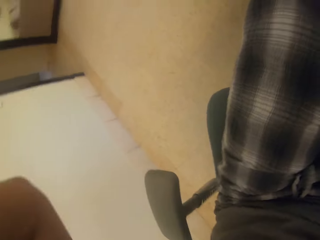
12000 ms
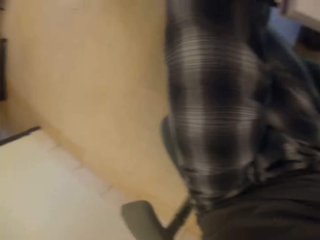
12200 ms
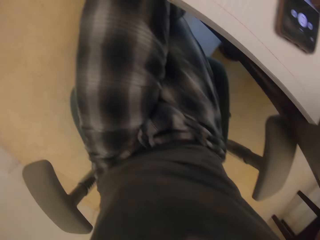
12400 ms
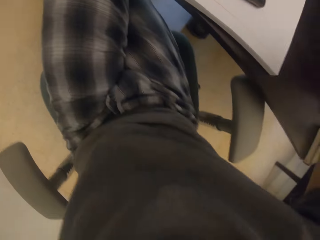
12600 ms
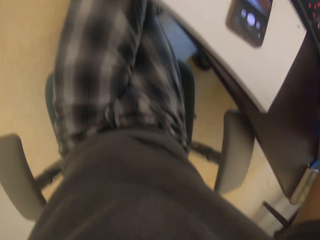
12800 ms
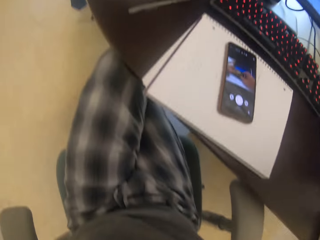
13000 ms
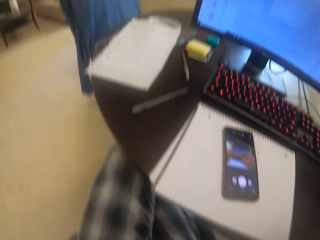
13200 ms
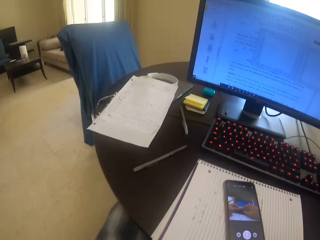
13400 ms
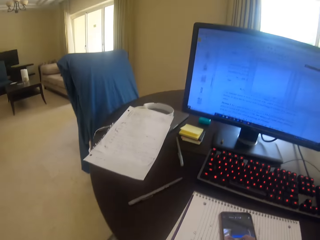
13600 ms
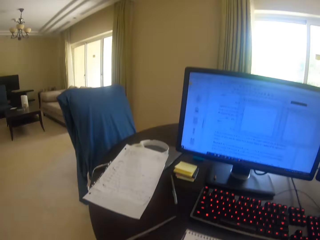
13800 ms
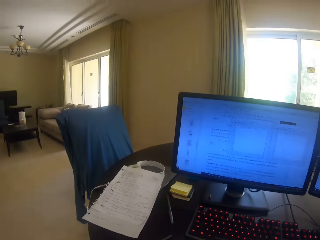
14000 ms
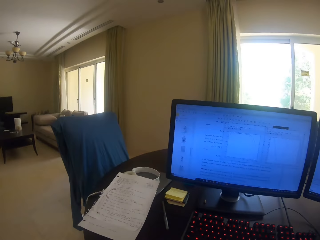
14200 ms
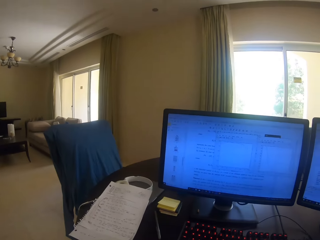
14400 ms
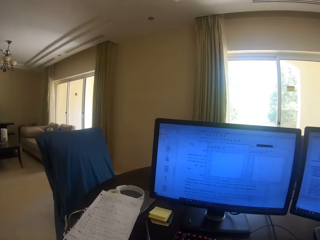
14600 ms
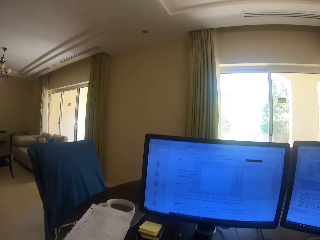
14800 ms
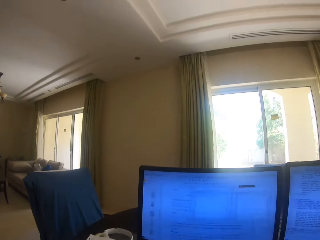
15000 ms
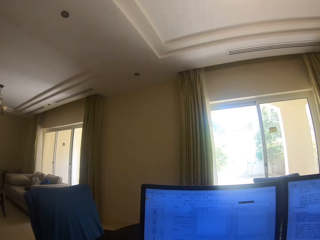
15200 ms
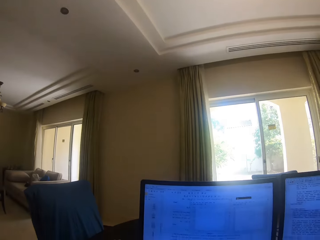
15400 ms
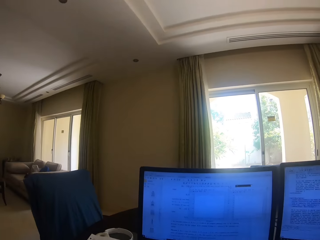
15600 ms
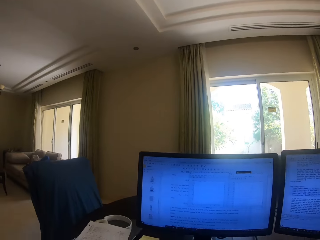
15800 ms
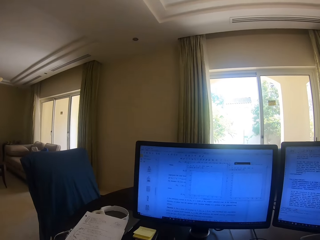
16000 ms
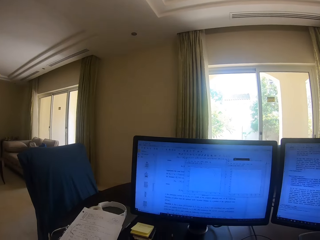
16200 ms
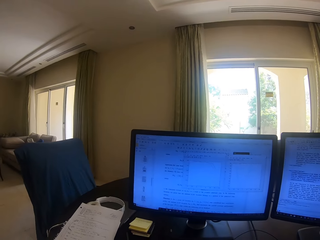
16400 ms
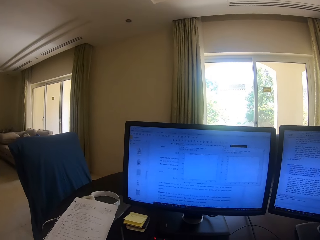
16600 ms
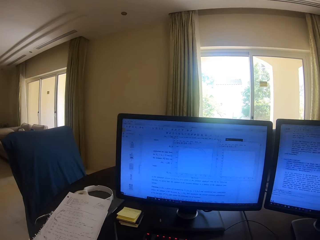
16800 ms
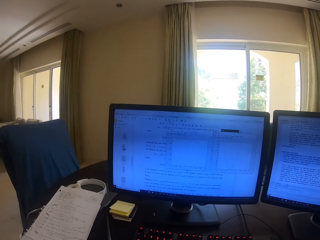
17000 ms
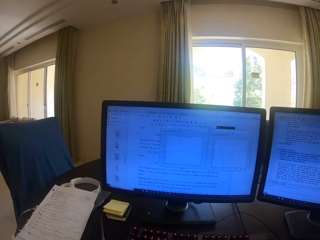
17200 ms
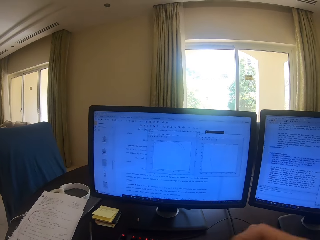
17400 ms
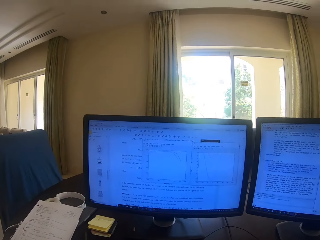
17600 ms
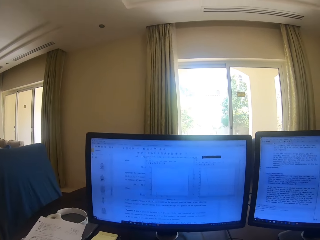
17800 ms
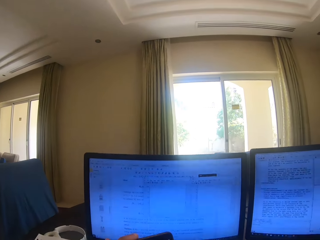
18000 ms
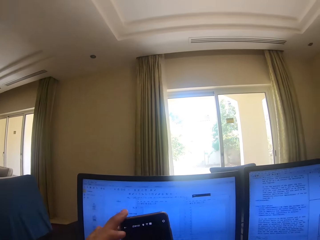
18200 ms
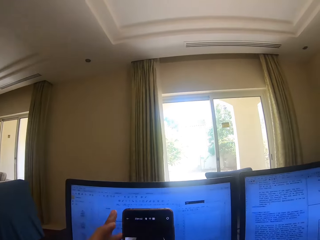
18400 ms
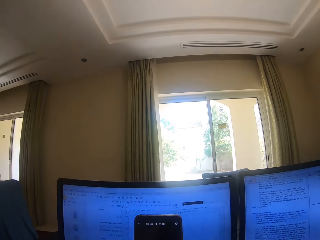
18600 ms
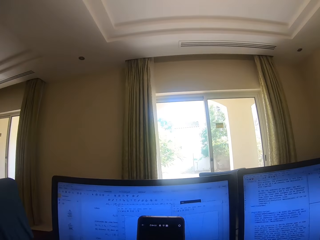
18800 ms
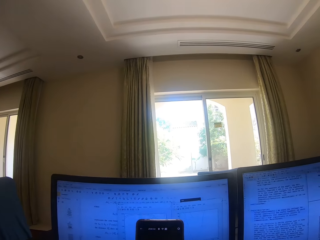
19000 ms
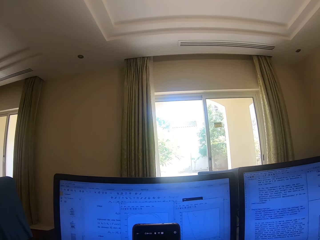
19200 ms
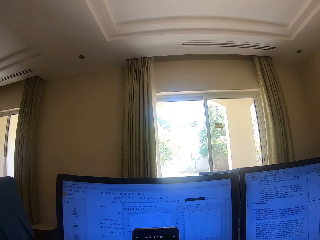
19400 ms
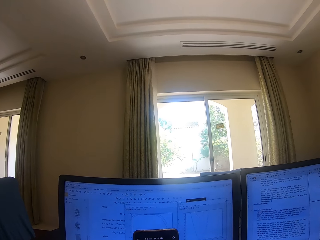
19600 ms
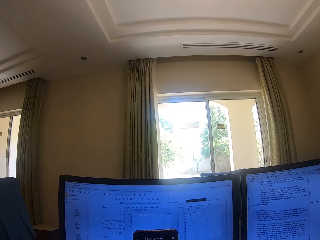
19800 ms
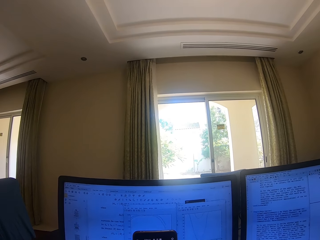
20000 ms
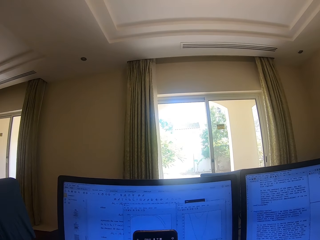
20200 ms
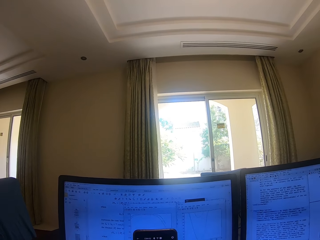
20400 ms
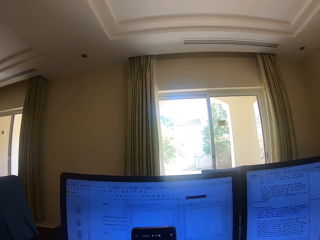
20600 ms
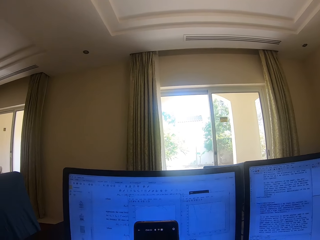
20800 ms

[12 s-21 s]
The camera wearer looks down at the floor. They look around the computer. They move their hands. They hold the phone. They raise the mobile phone with both hands.

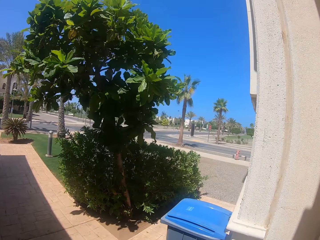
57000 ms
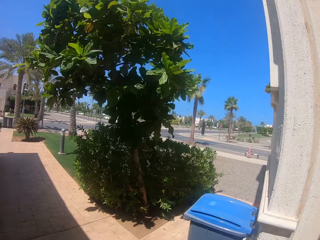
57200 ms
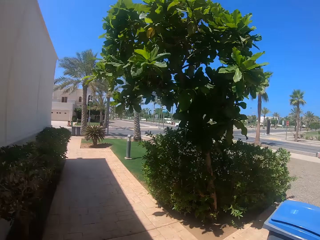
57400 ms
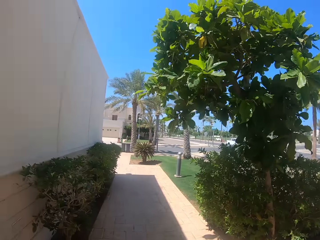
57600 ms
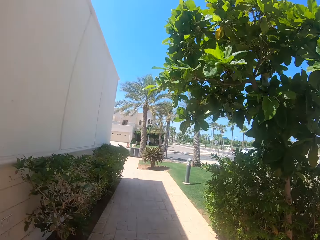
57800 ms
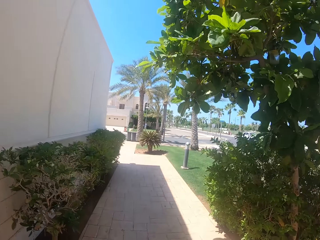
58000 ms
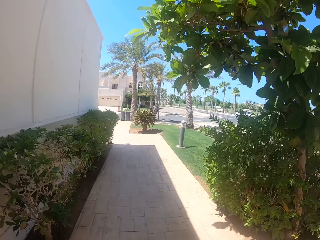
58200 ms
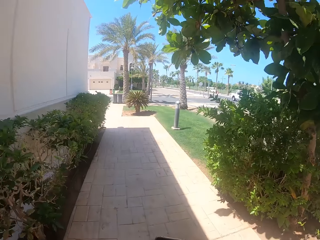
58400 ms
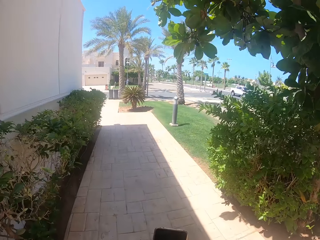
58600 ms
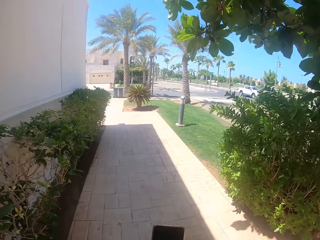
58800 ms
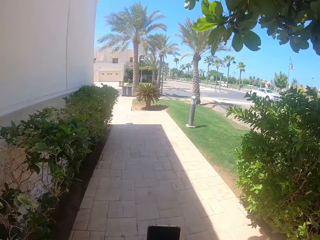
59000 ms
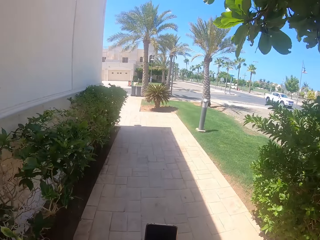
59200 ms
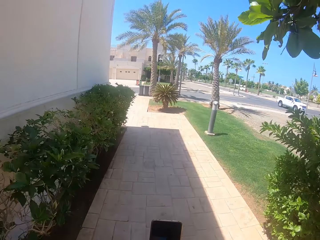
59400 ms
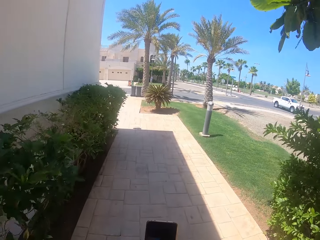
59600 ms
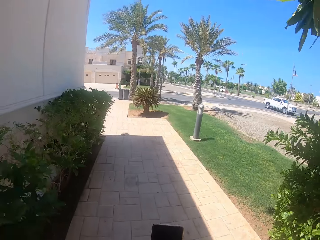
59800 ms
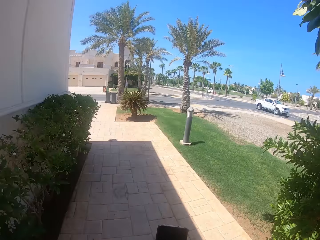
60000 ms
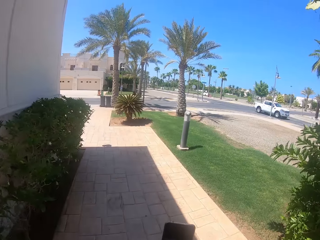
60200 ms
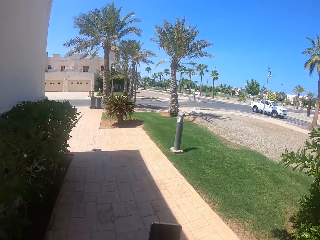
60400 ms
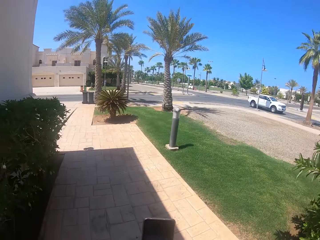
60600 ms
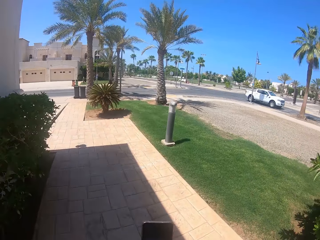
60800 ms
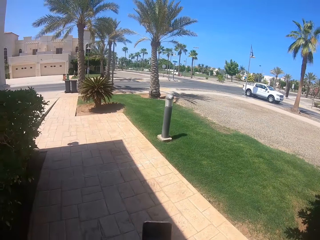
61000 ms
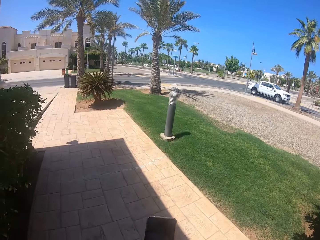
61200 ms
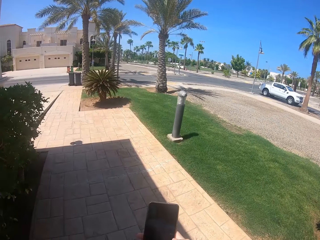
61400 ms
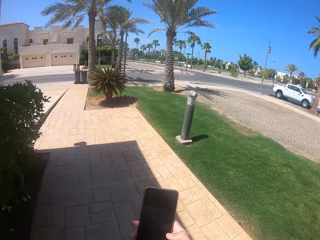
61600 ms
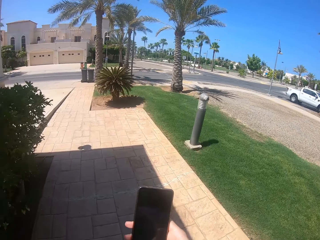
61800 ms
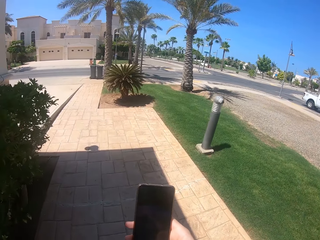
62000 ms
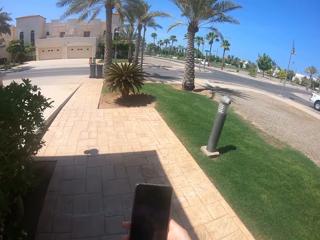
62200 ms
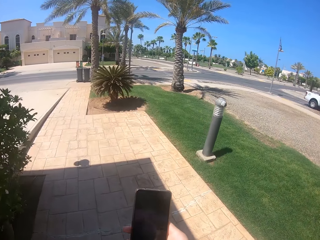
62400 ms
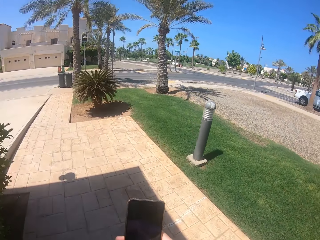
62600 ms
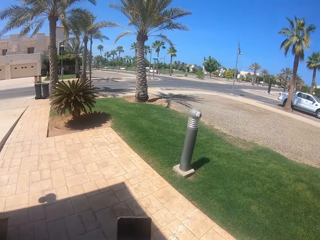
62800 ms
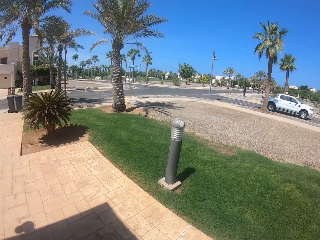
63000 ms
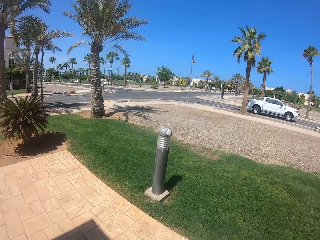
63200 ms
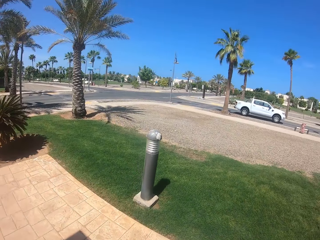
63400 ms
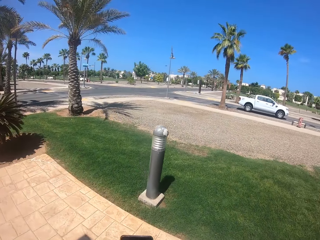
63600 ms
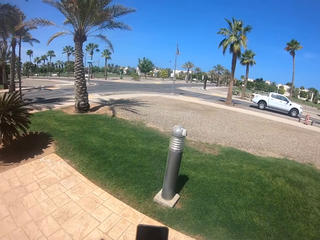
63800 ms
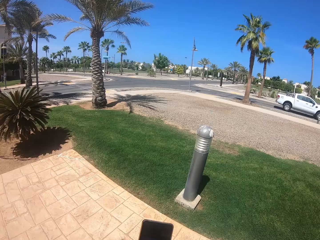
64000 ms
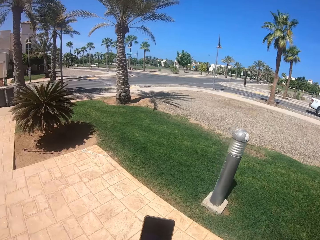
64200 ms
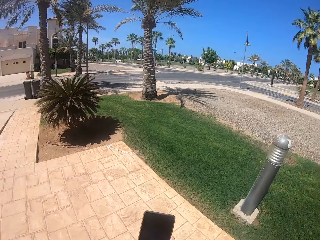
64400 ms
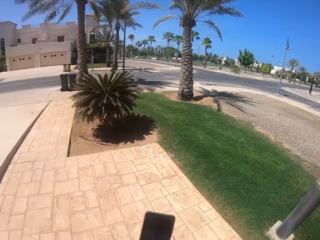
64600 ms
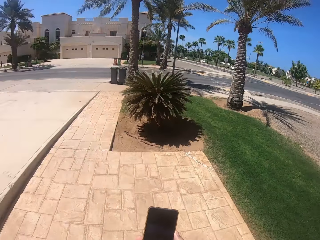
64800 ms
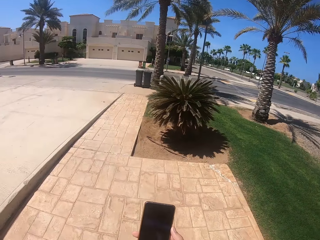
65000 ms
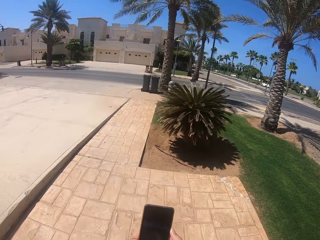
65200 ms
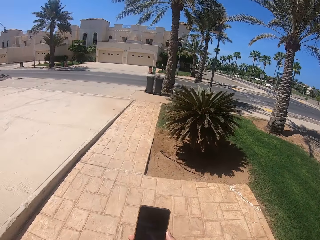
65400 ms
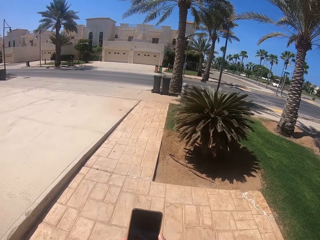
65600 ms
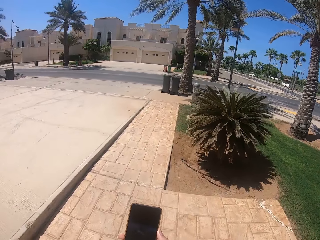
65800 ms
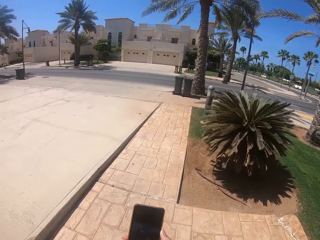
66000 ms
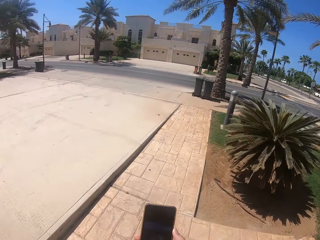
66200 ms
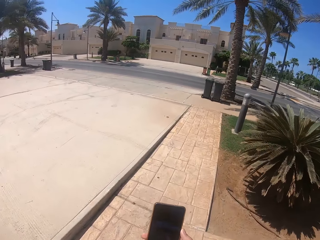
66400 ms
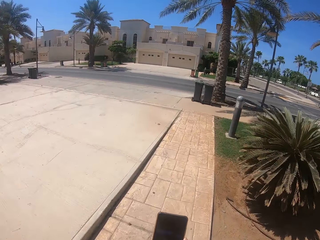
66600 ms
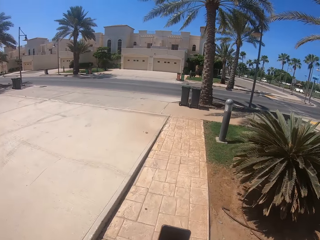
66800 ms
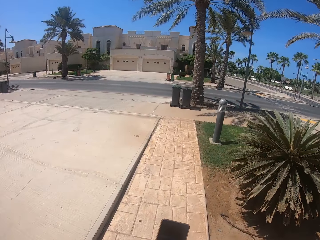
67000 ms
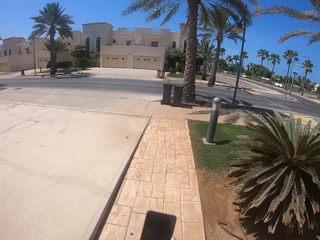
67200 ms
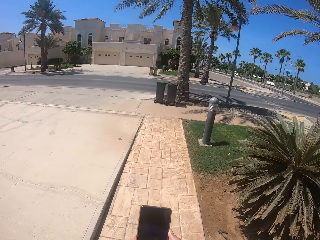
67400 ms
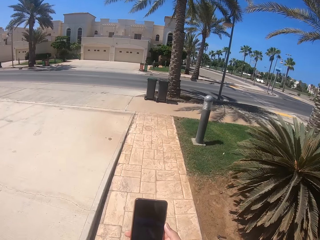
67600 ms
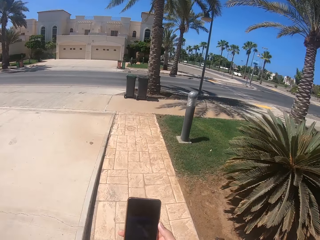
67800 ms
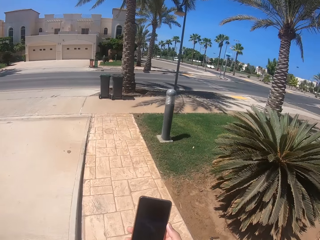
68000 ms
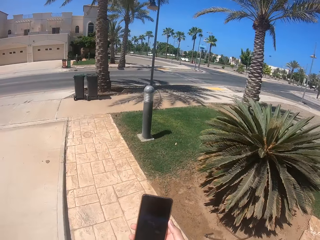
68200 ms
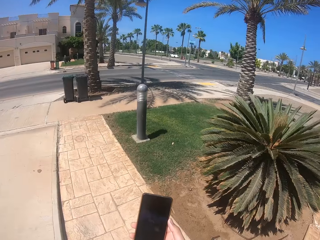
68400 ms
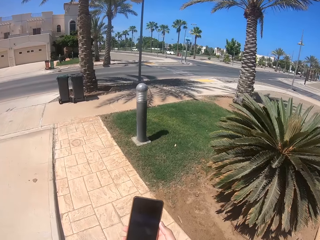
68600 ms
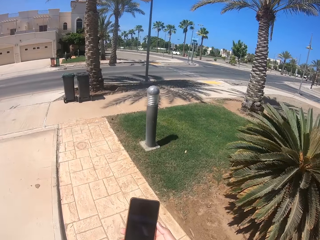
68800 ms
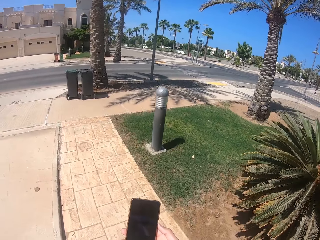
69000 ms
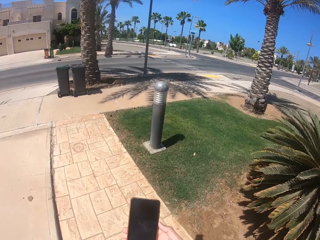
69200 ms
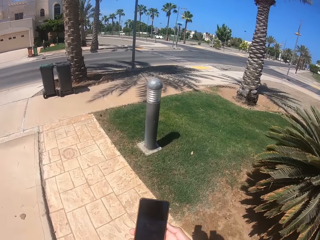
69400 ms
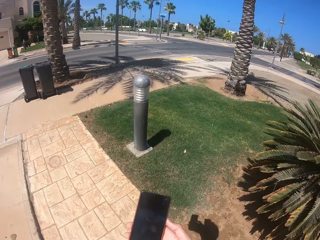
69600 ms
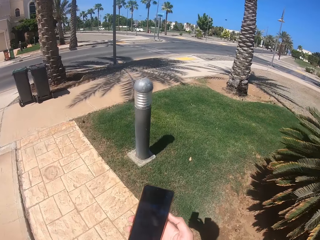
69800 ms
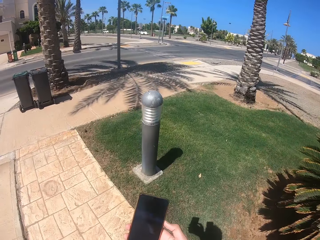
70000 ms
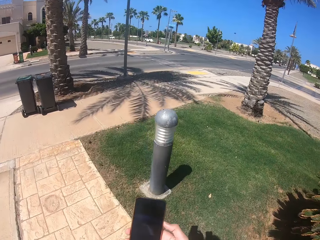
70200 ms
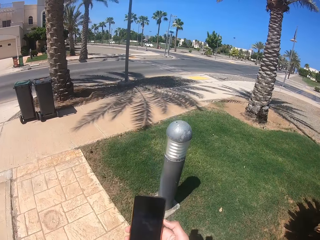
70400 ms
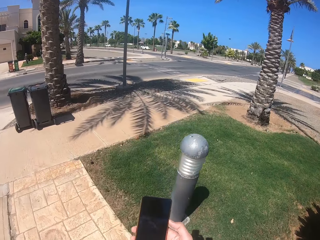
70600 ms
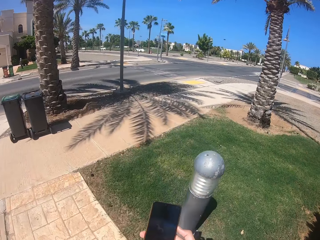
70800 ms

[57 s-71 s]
The camera wearer holds the phone. They scroll the mobile phone with their right hand.
